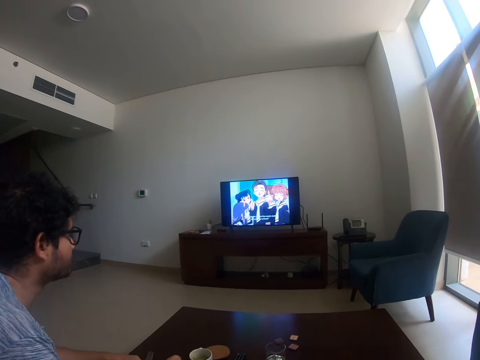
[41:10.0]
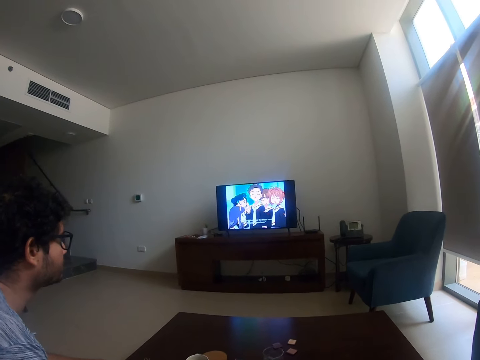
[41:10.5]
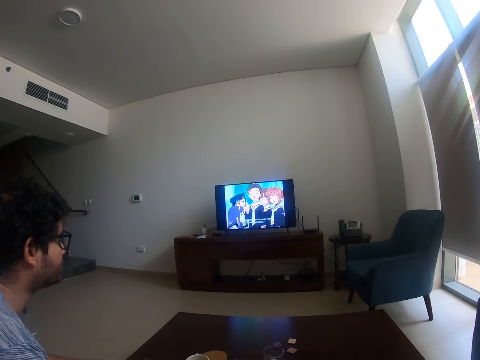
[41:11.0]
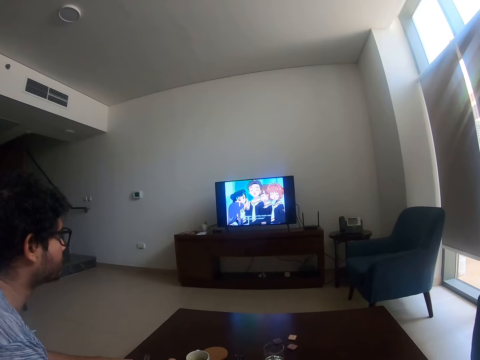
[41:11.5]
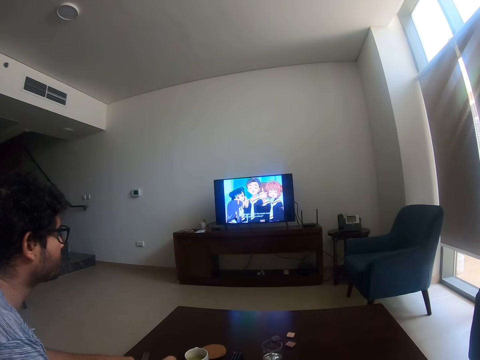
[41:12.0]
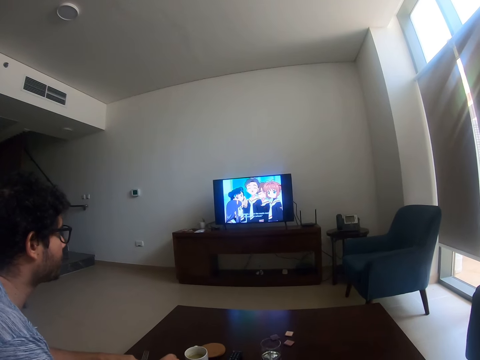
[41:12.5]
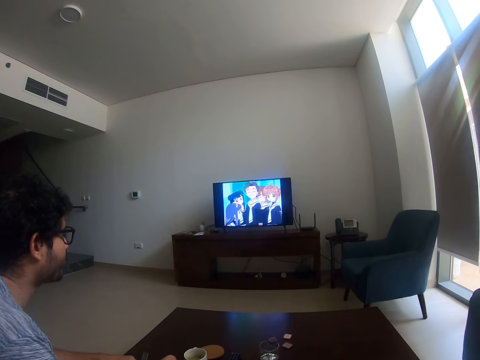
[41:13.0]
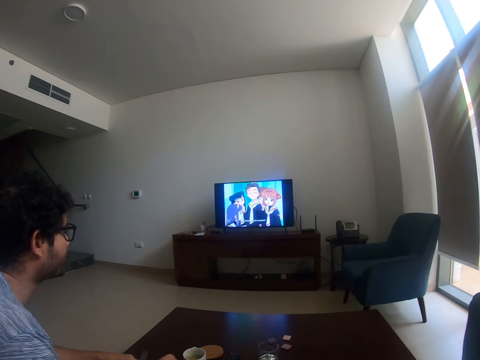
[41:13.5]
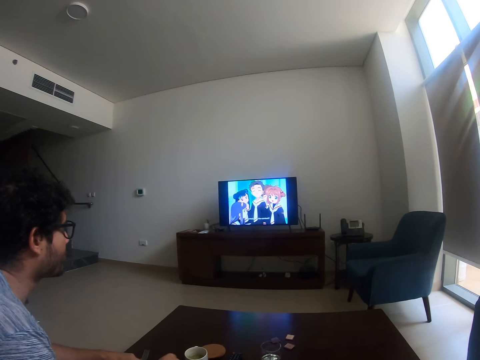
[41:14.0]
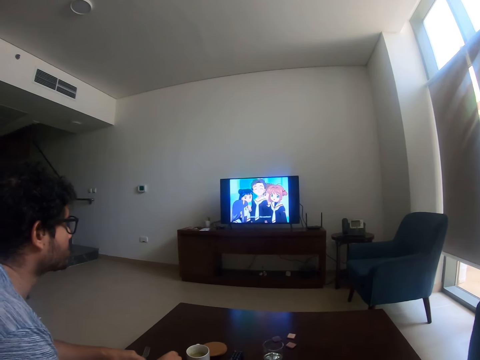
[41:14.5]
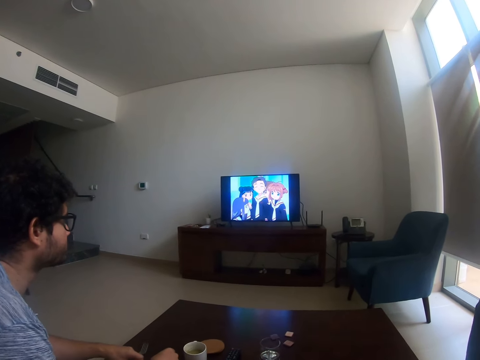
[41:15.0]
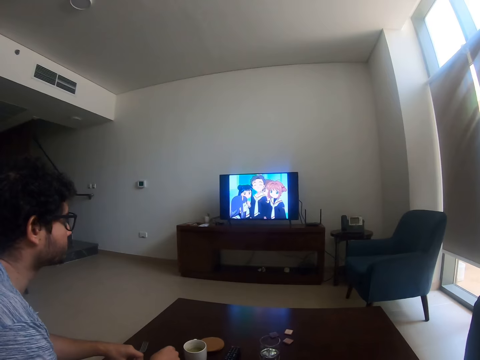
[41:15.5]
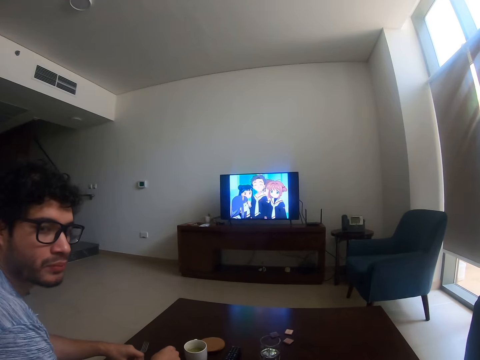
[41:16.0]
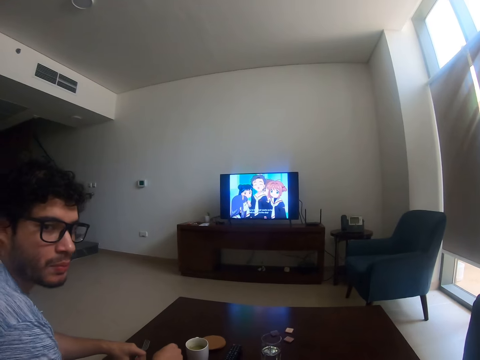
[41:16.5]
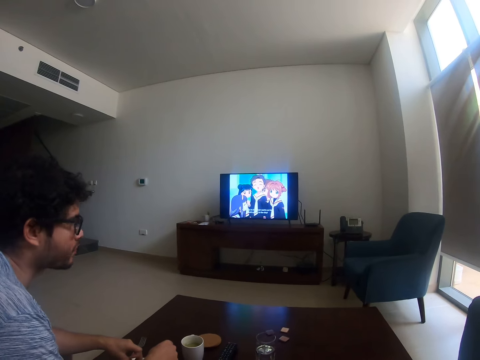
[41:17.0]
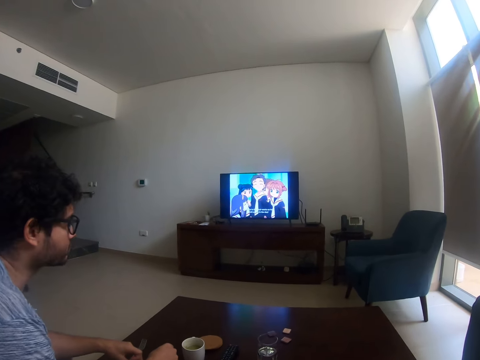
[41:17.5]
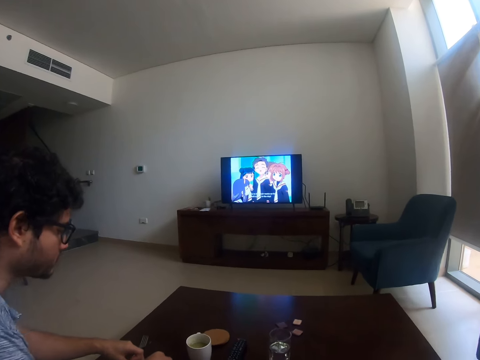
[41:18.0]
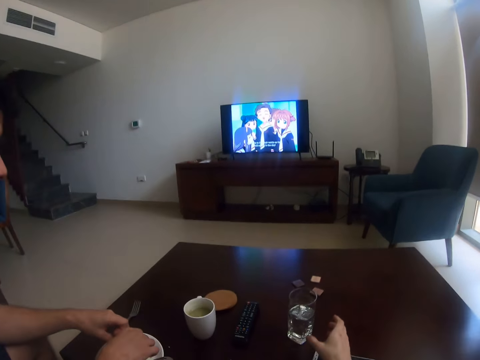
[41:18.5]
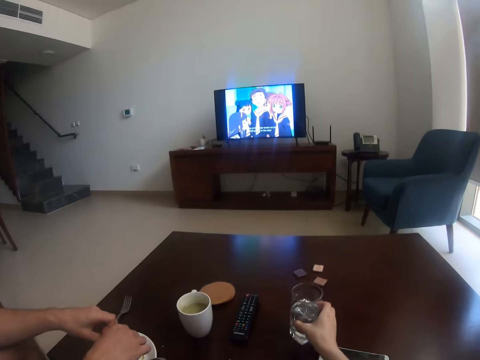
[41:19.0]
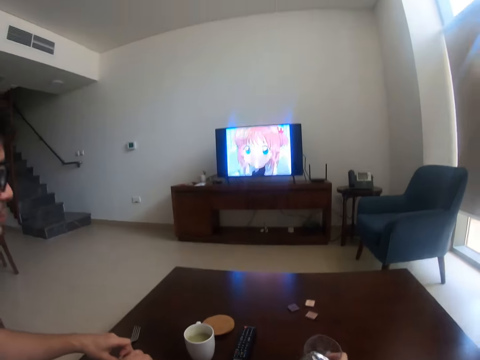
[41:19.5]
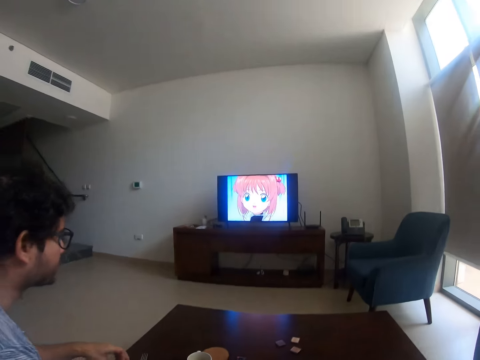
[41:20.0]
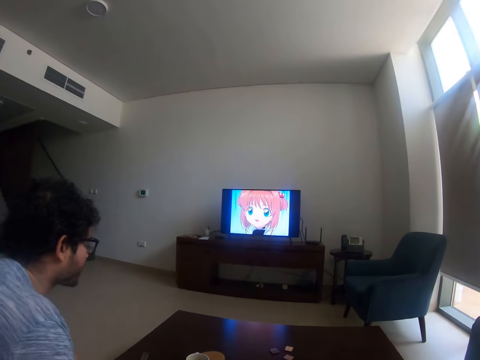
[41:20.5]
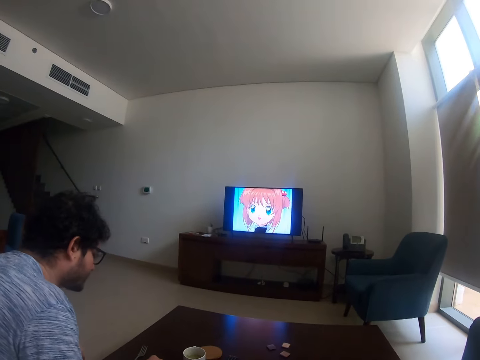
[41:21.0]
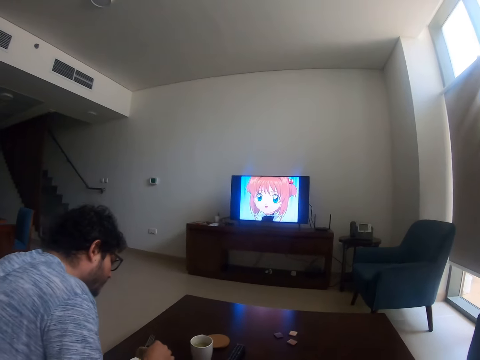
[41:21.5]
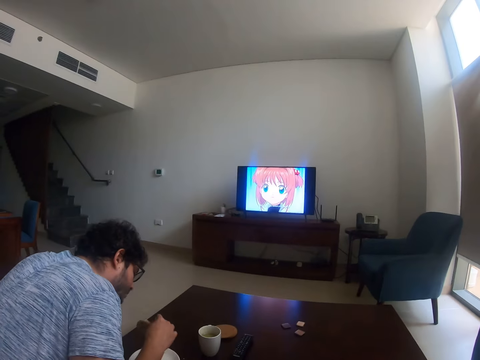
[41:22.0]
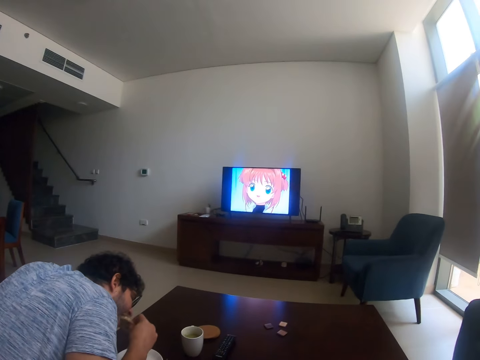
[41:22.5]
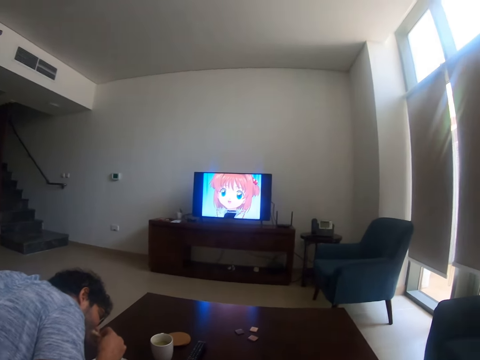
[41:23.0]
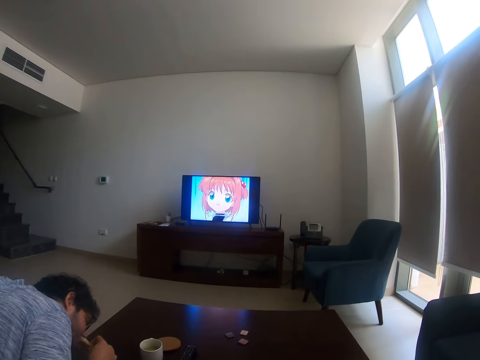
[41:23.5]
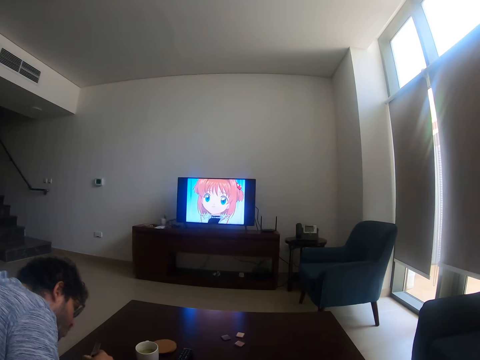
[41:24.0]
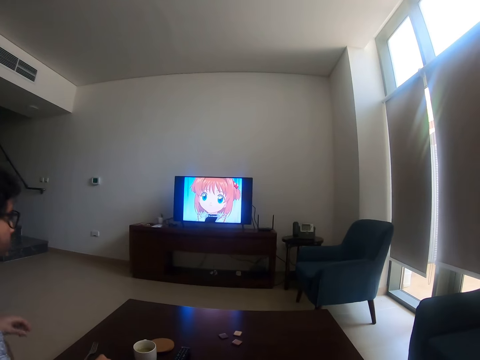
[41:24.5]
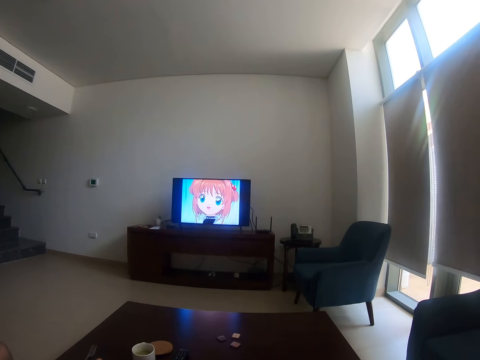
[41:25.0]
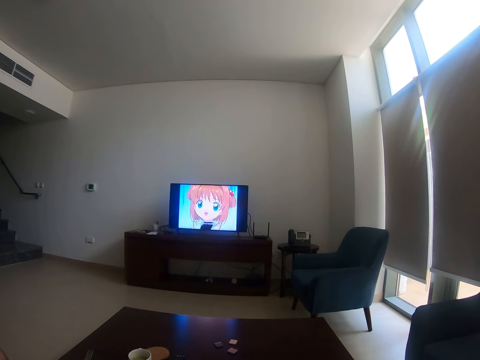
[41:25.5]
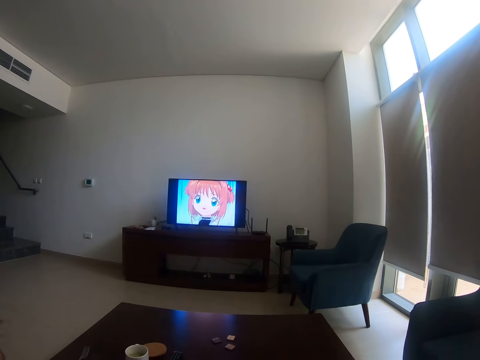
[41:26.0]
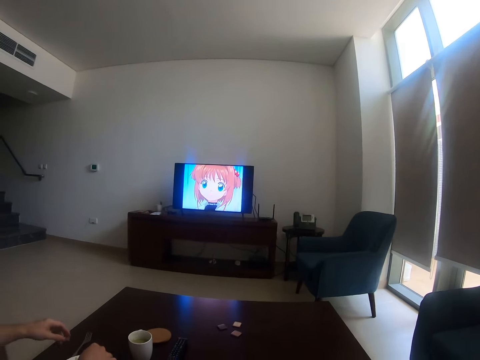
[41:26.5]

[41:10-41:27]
The camera wearer interacts with a man. The man turns. The camera wearer picks up a glass of water from the table. They watch a cartoon on the television. The man eats something.

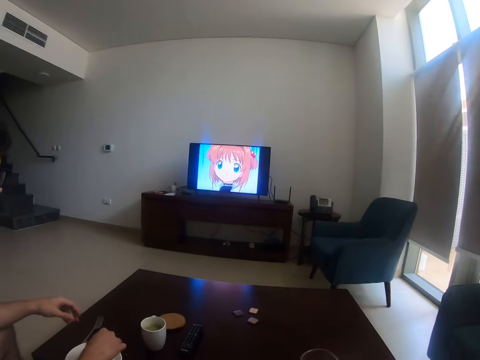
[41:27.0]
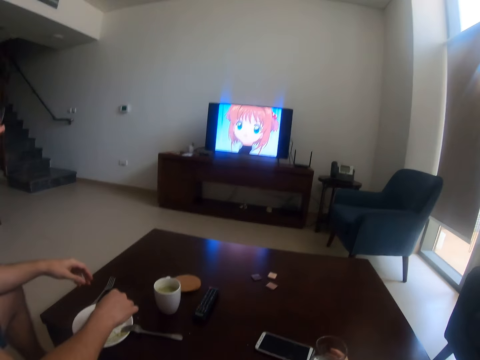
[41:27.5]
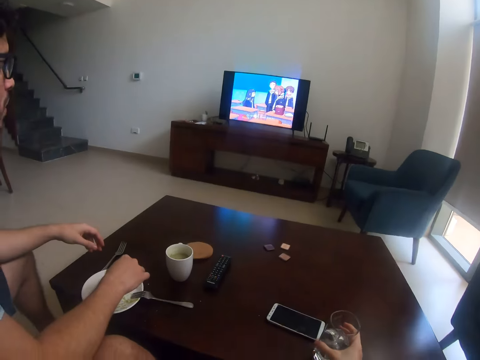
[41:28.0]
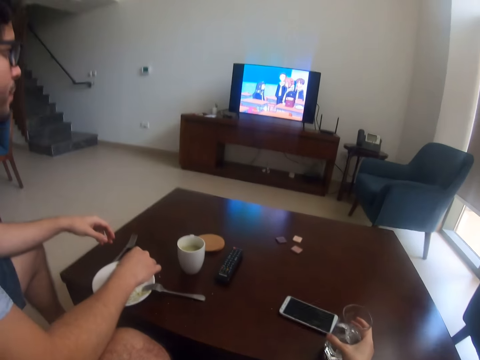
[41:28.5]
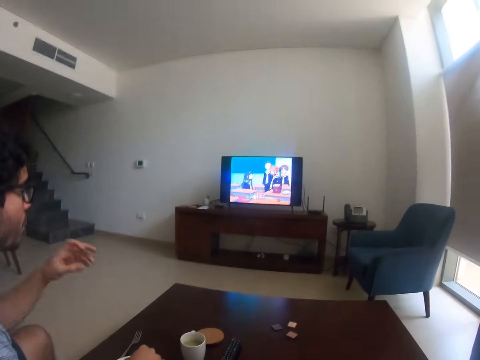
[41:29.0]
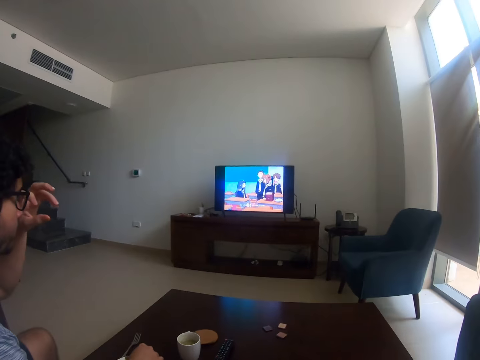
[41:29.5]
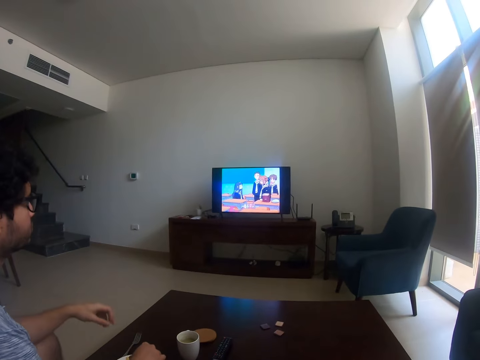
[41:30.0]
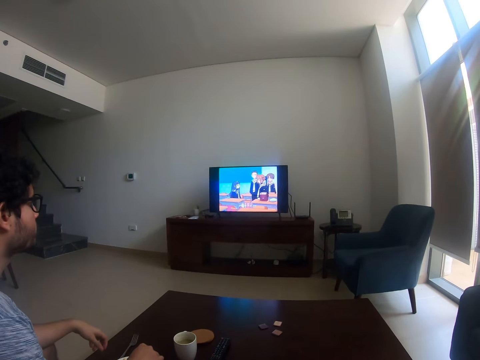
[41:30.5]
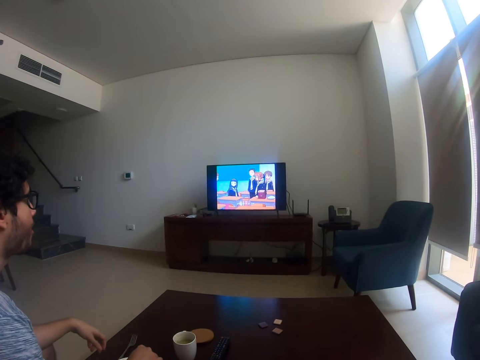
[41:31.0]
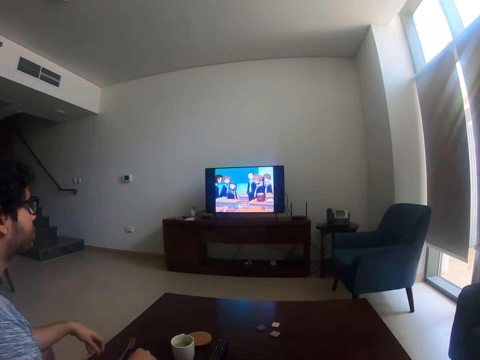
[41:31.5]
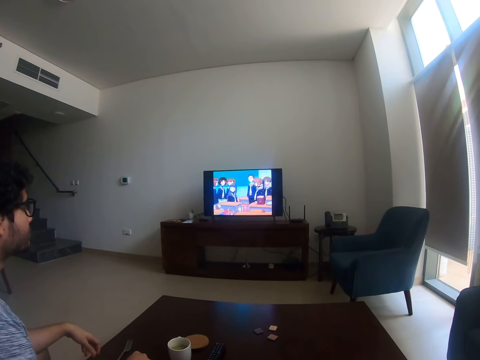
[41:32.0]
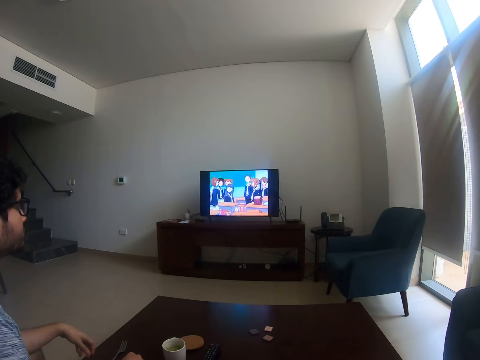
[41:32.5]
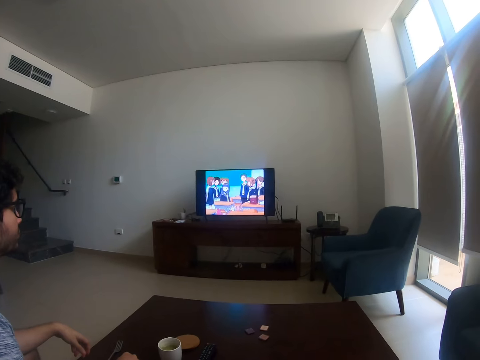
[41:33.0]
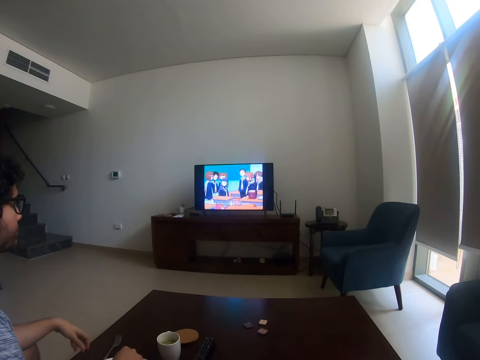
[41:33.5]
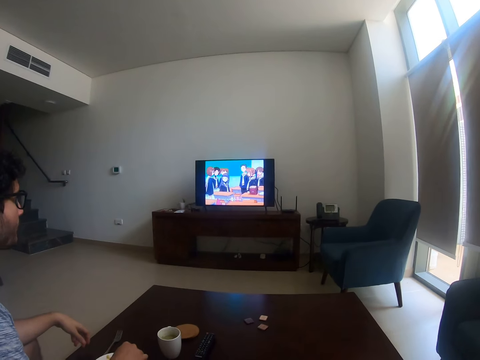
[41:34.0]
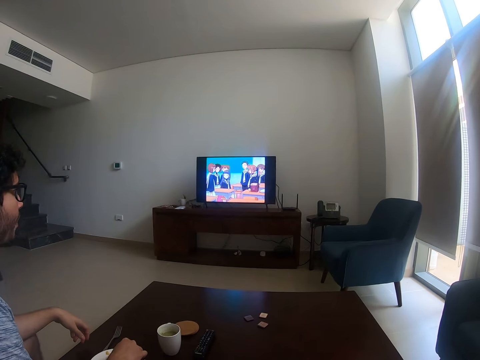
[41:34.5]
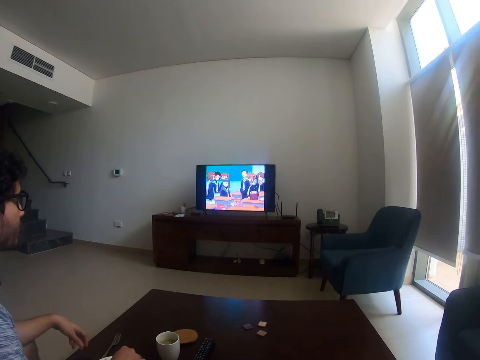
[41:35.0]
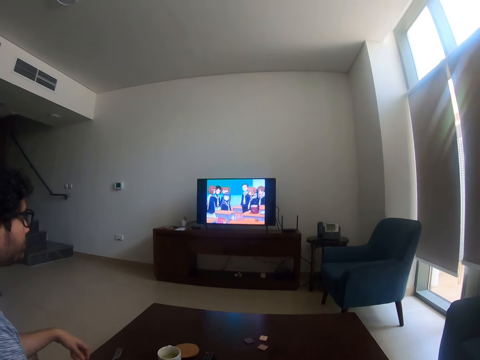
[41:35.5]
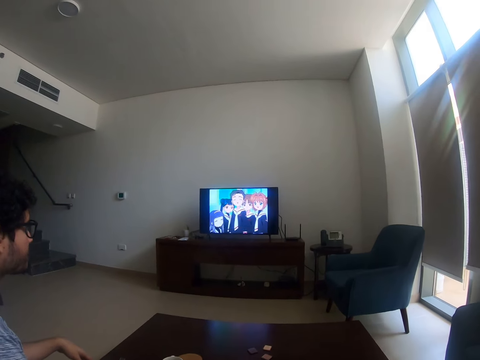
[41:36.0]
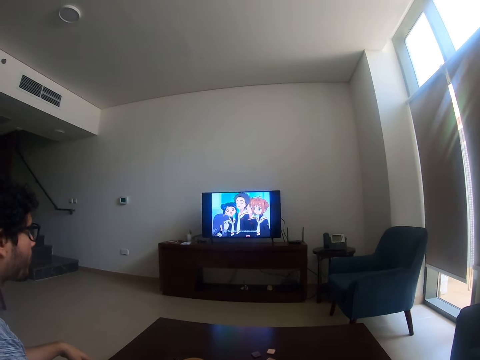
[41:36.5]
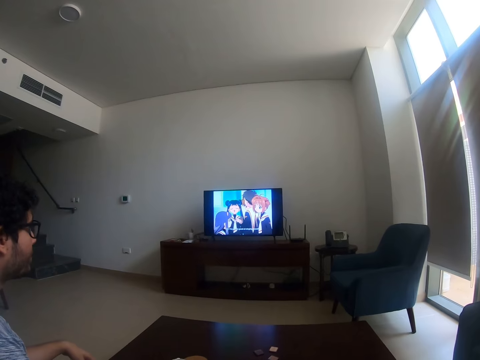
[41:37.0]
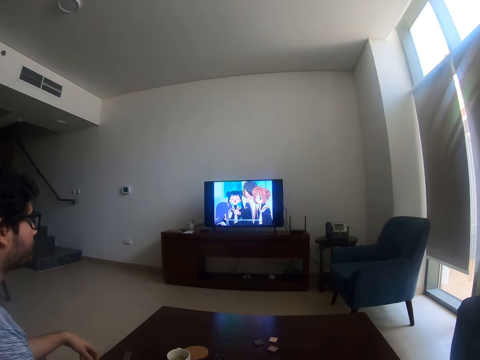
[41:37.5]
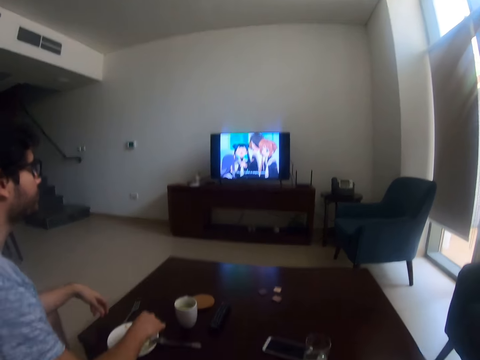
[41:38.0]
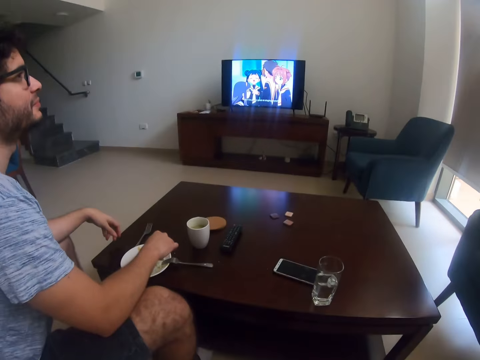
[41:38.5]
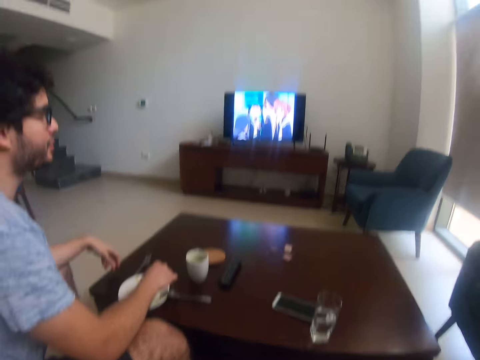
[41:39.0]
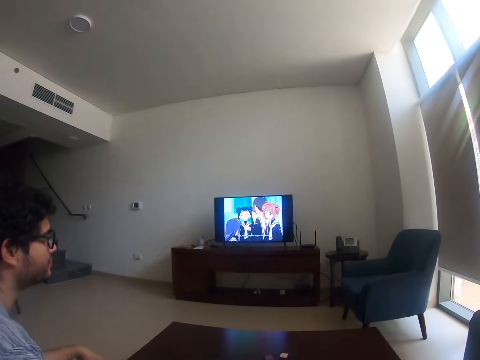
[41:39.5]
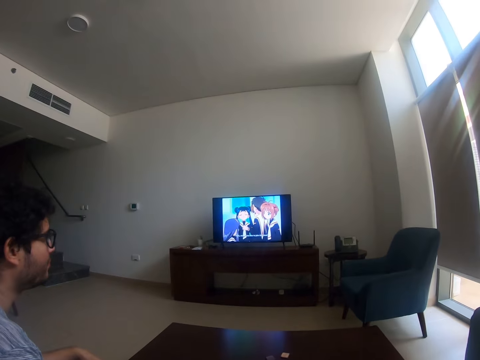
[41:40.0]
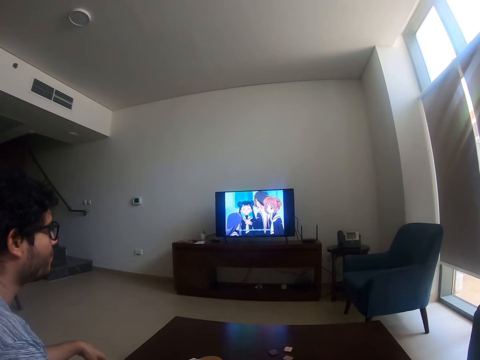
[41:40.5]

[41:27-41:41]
A man touches spectacles.
